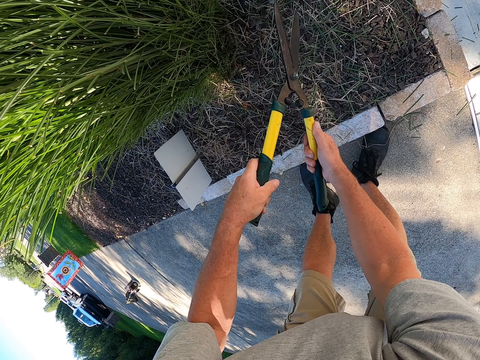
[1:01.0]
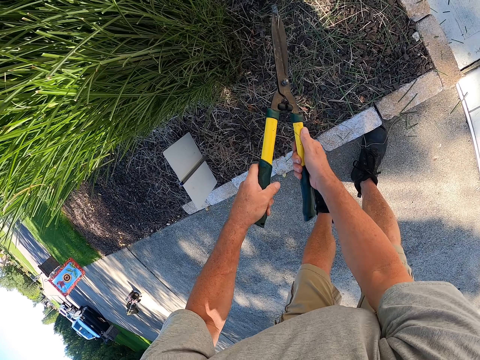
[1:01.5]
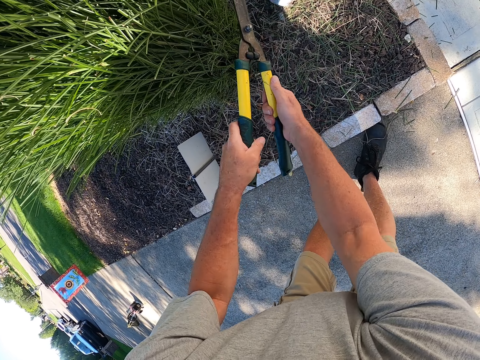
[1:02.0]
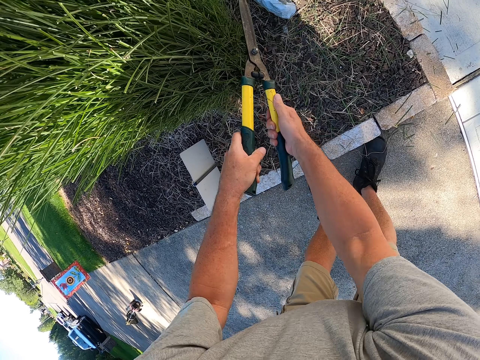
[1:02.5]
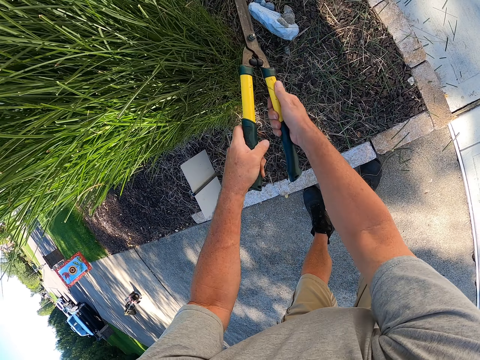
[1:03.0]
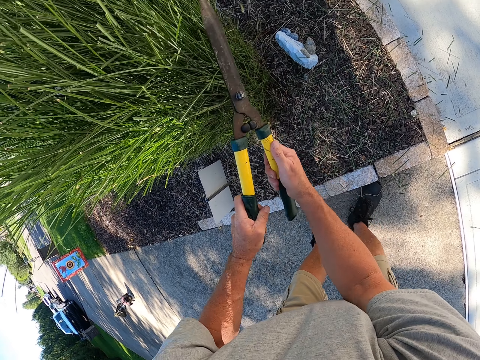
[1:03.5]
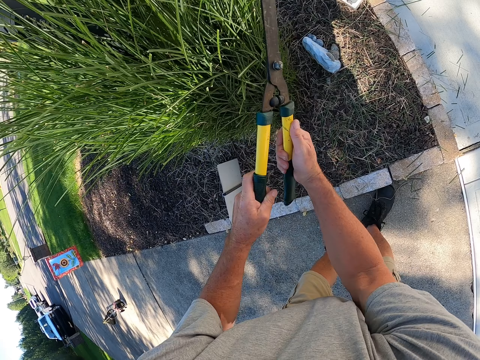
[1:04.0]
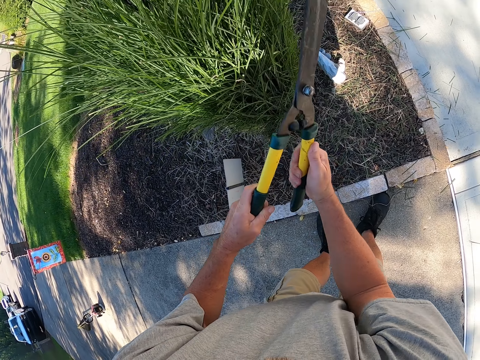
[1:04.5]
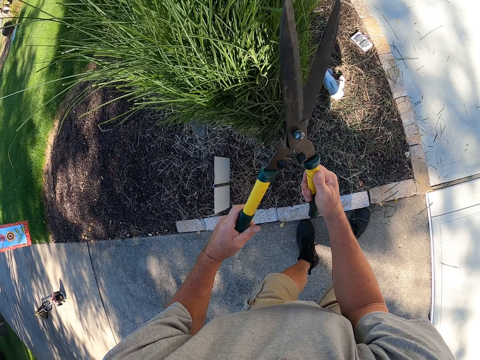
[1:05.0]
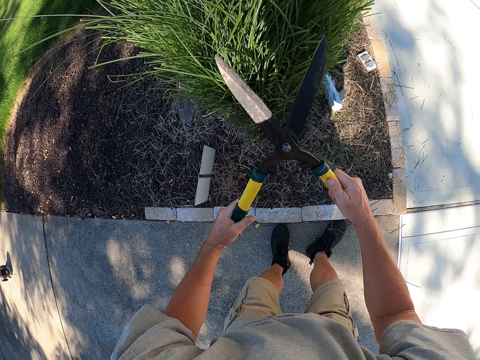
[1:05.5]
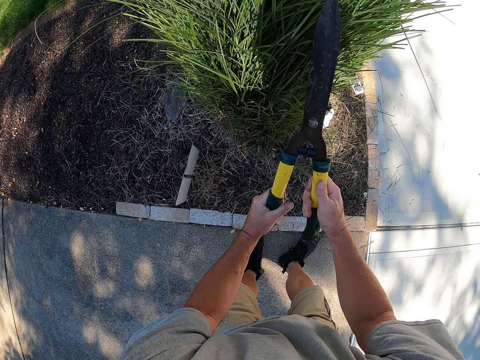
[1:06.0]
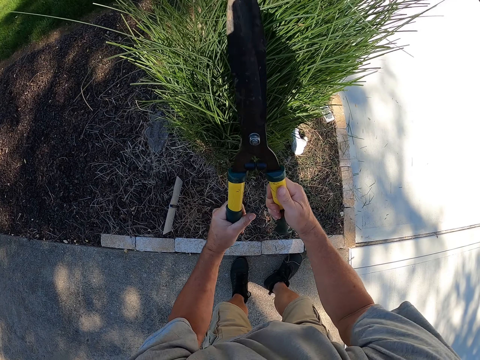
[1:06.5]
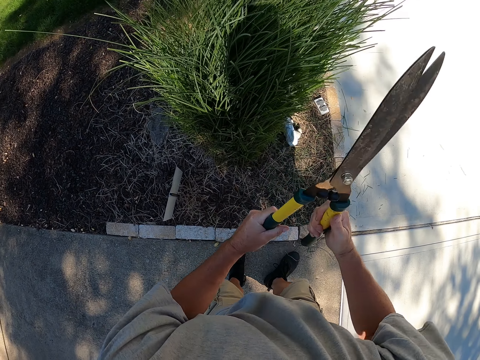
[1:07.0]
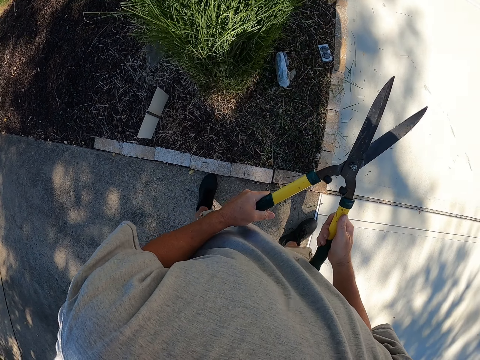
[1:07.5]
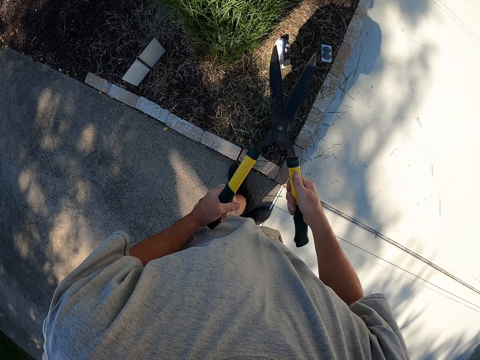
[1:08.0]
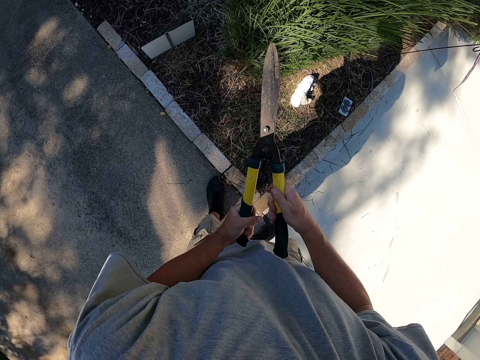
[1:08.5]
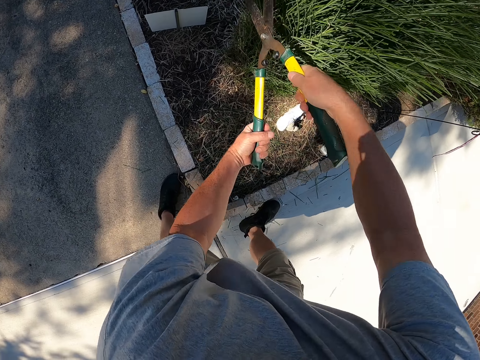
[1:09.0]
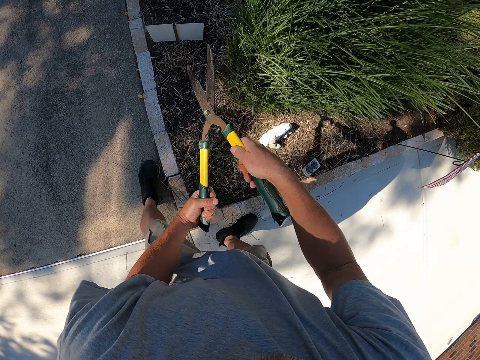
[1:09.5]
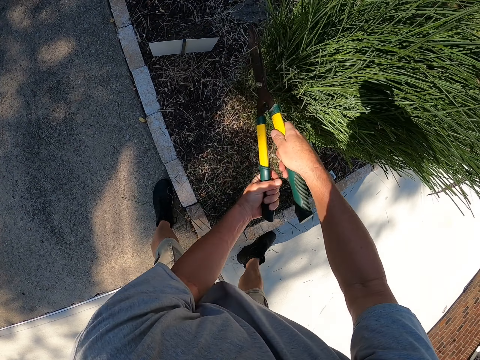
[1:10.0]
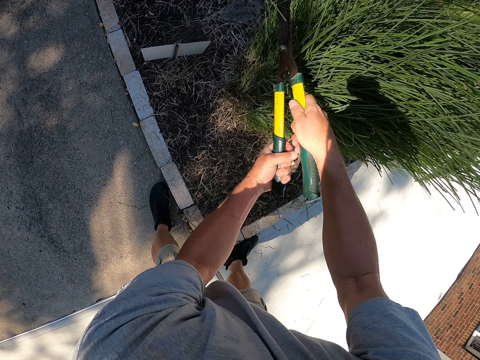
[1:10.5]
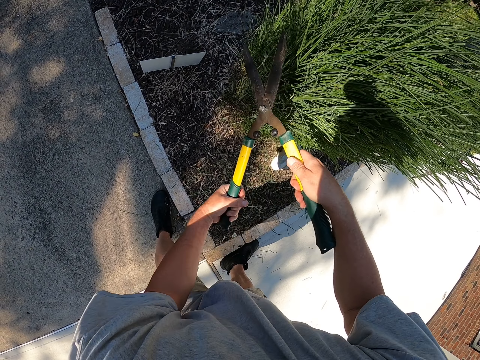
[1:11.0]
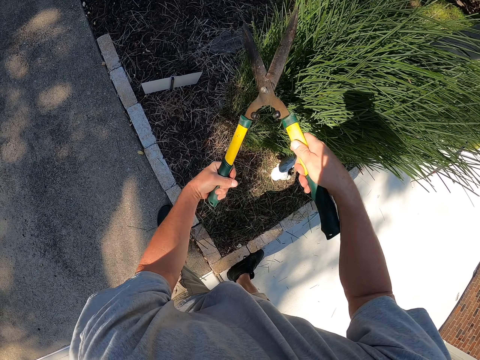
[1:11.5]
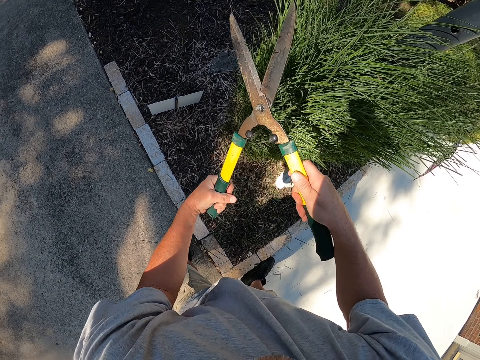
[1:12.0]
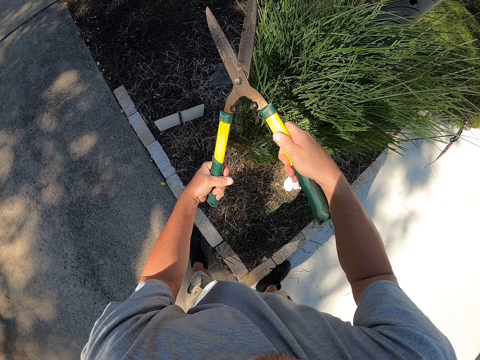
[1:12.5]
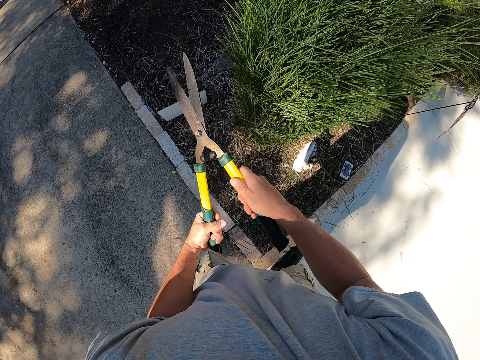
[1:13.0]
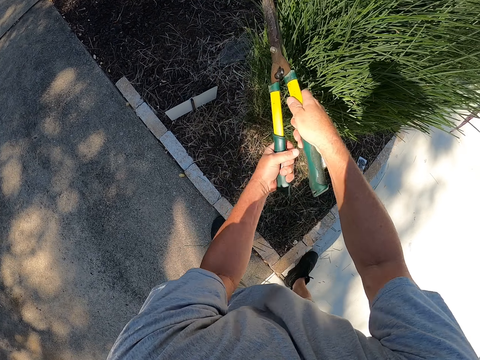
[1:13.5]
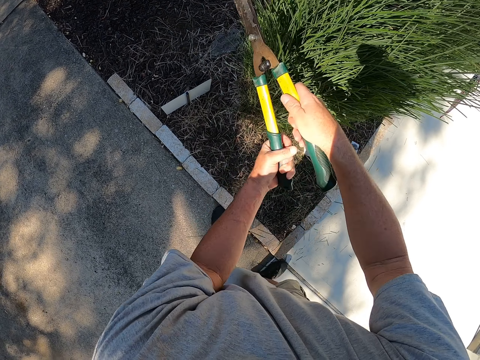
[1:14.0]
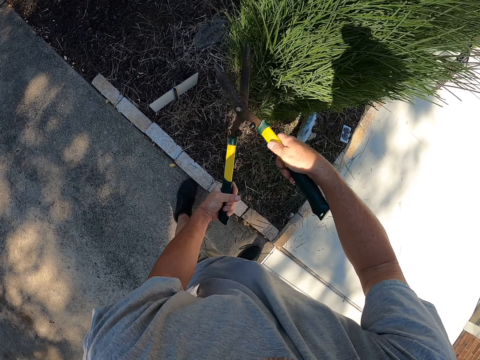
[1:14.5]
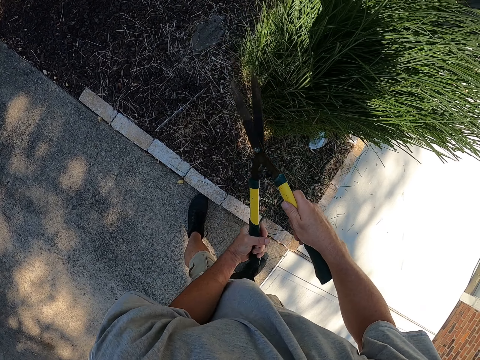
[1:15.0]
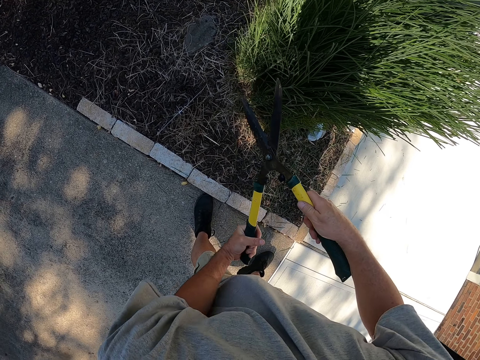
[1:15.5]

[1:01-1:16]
The camera wearer raises up. They walk around the compound. They prune a garden tree.

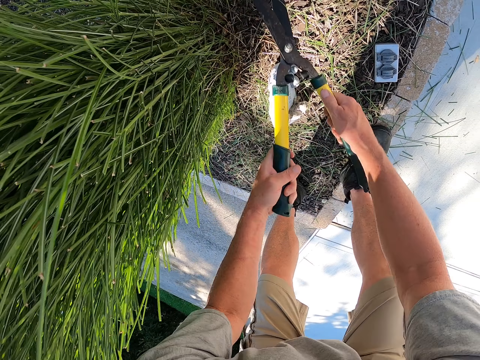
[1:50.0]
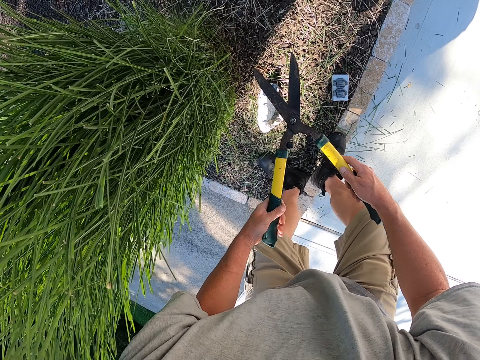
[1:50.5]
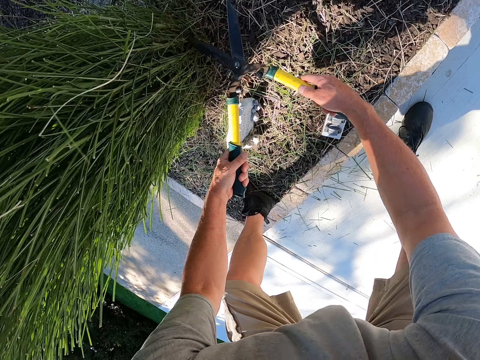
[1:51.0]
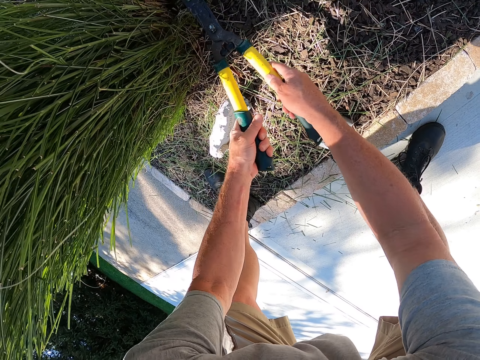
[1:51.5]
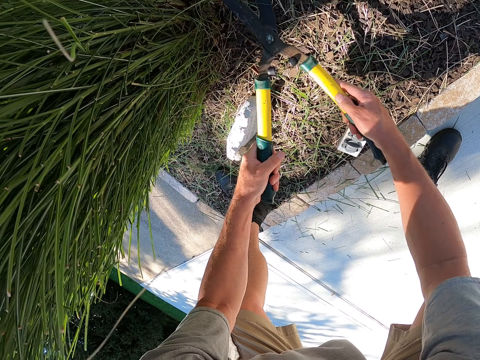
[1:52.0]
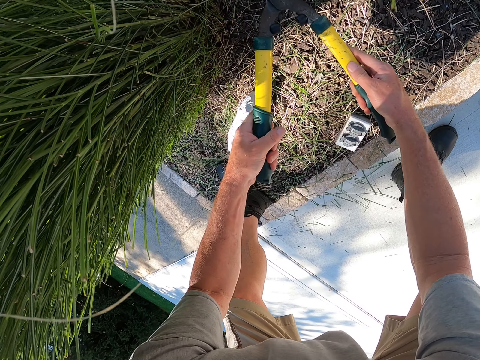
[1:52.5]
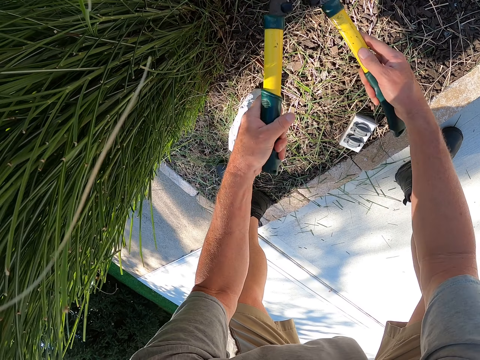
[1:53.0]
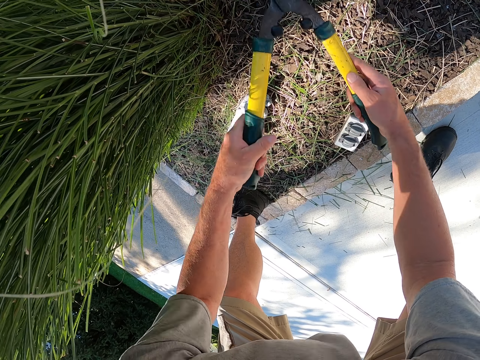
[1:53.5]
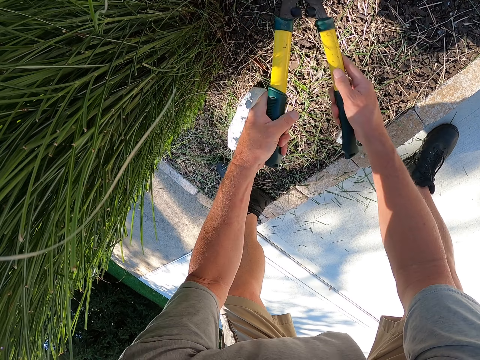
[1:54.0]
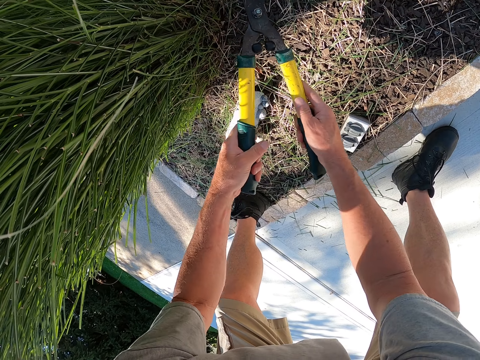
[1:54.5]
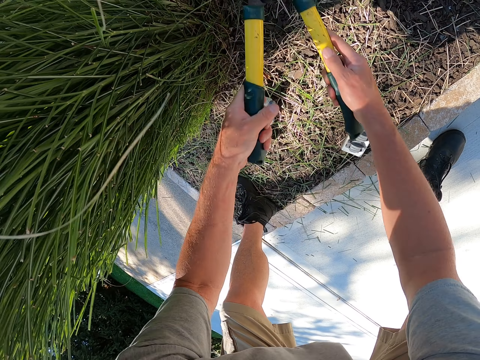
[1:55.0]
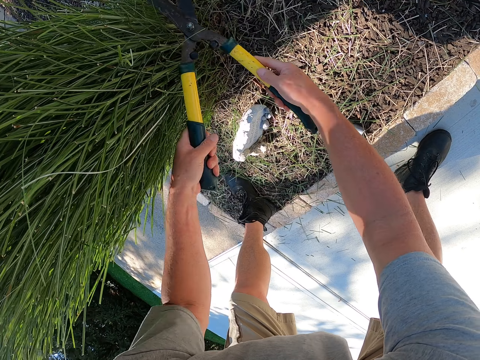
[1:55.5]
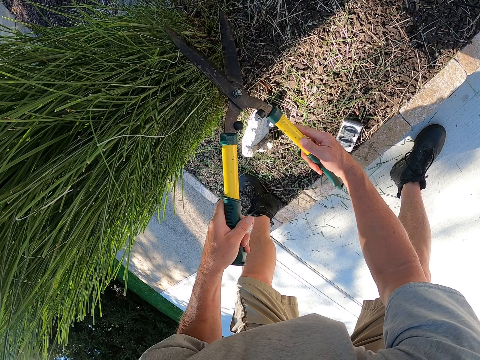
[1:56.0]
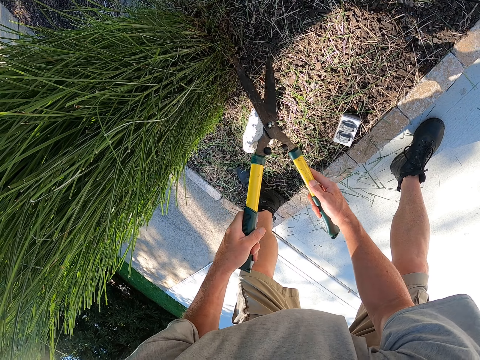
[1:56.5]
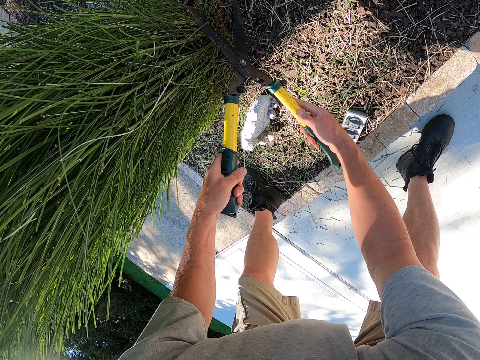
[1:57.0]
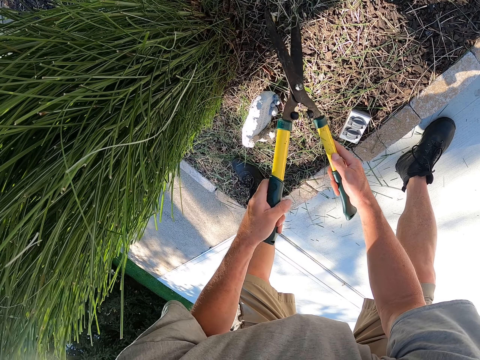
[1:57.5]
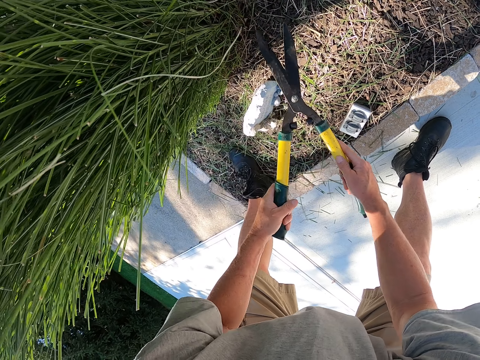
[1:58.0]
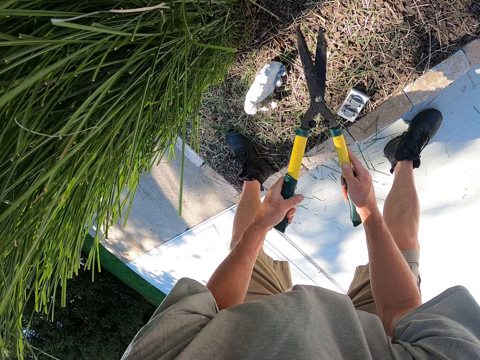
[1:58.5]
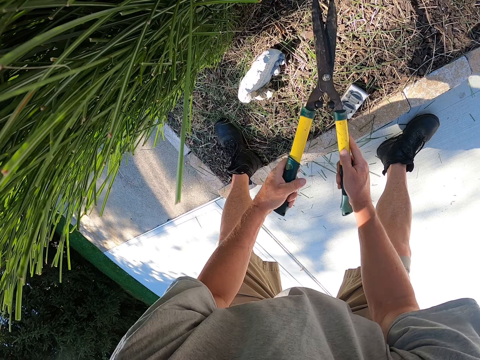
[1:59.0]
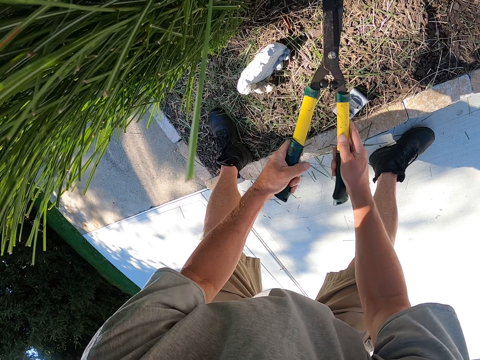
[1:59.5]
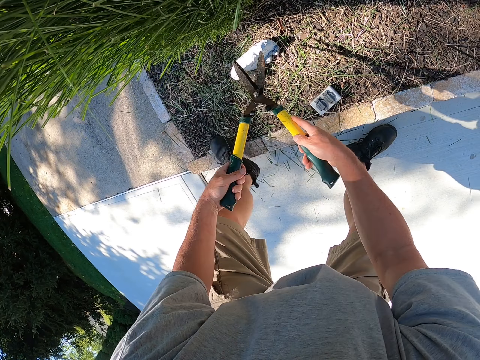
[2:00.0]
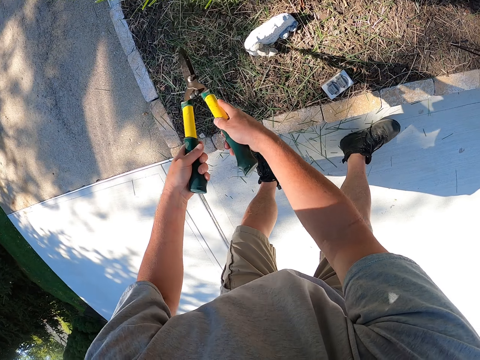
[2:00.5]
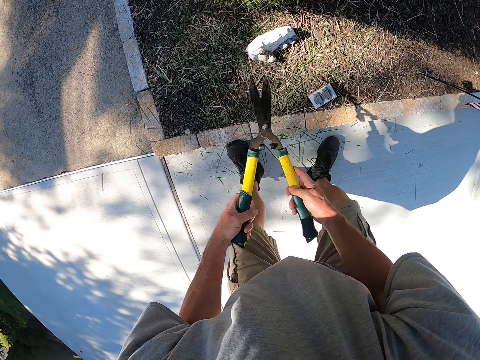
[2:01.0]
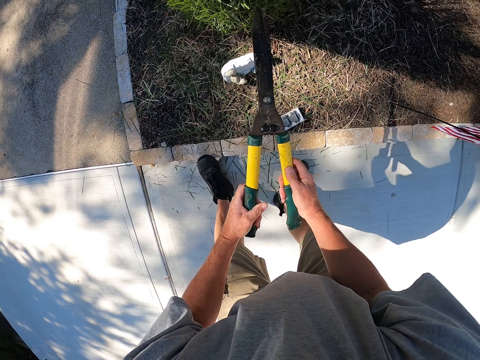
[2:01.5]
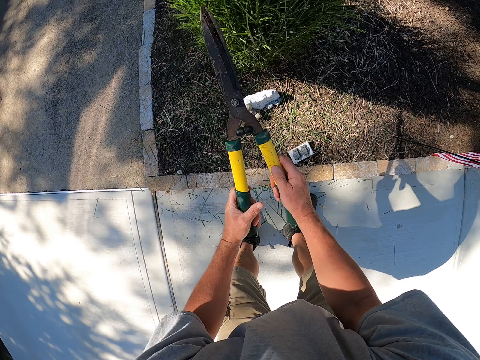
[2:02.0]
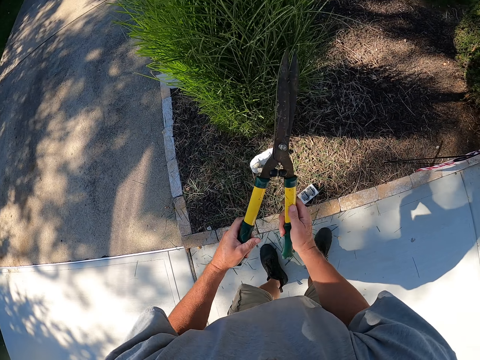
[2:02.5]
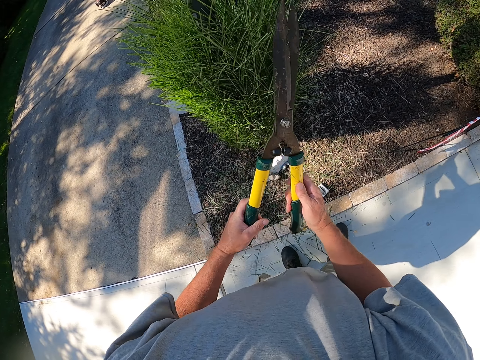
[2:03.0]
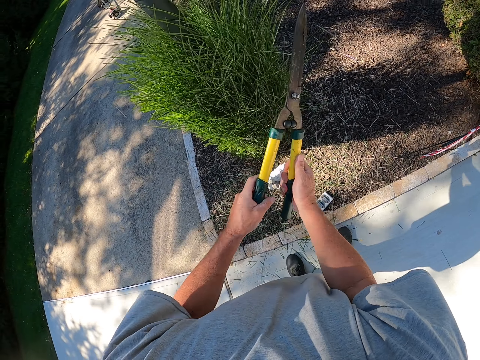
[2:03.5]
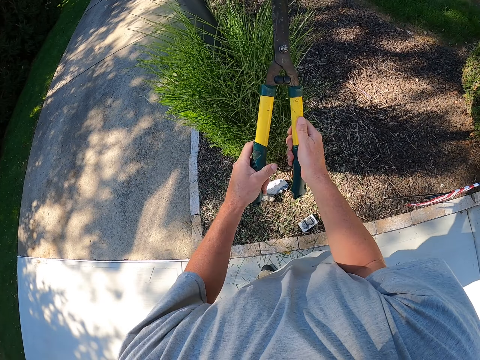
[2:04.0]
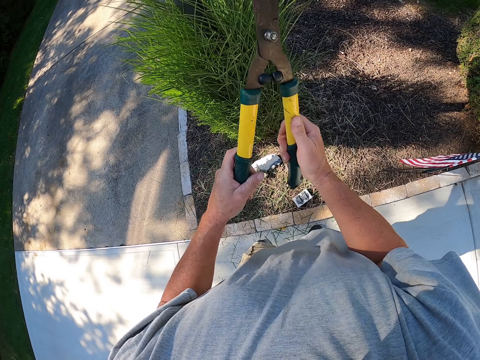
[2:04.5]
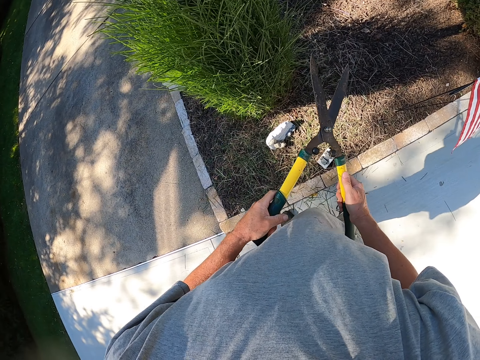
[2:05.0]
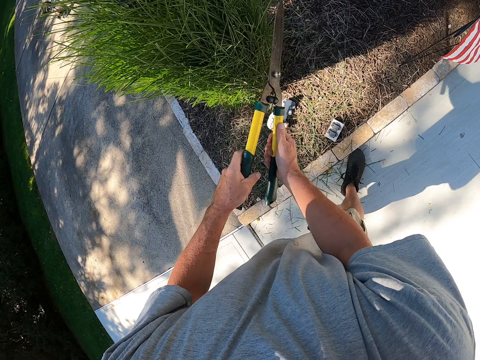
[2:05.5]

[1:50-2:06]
The camera wearer bends. They prune a garden tree. They raise up. They prune the garden tree.
